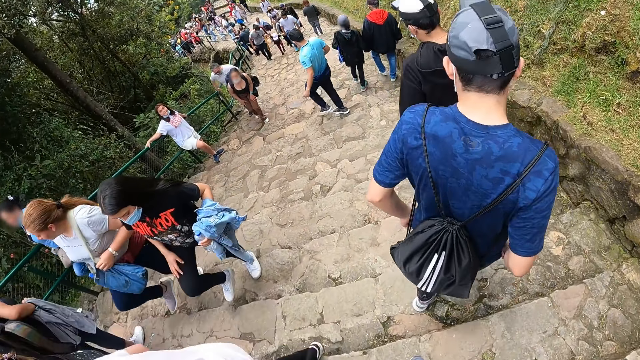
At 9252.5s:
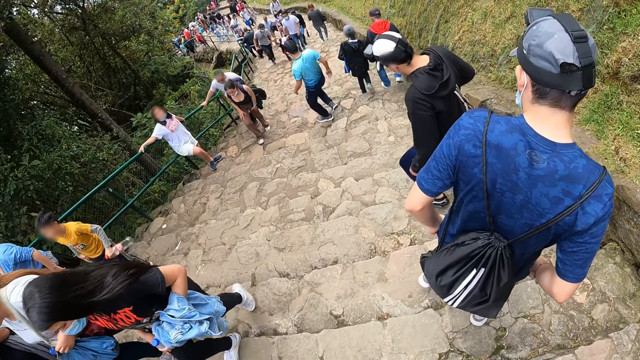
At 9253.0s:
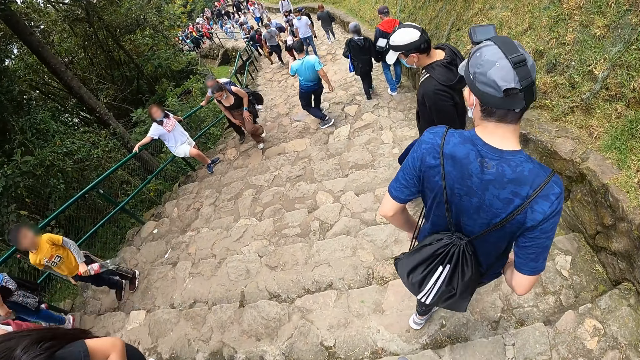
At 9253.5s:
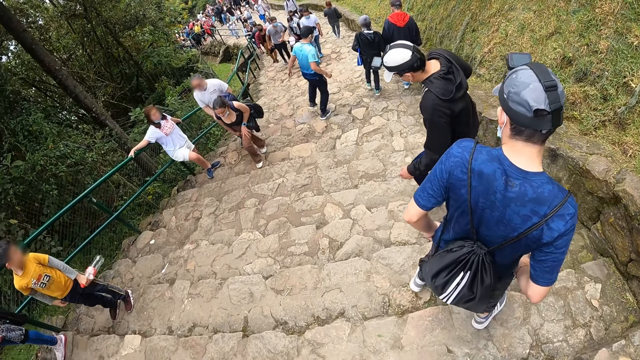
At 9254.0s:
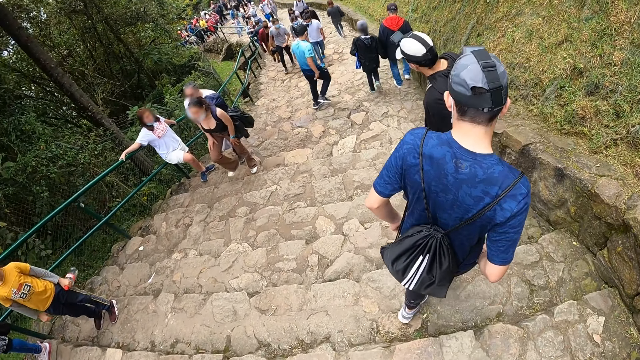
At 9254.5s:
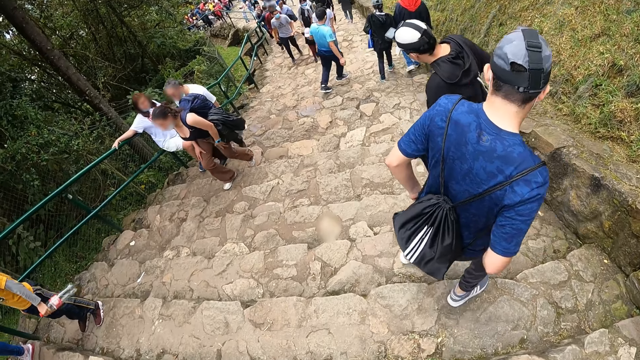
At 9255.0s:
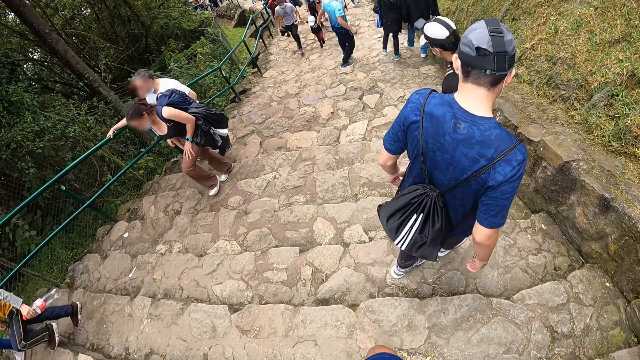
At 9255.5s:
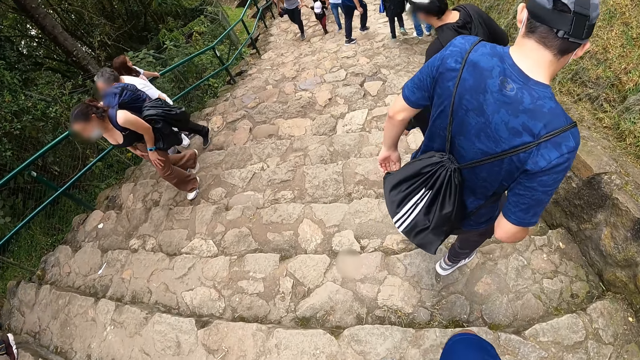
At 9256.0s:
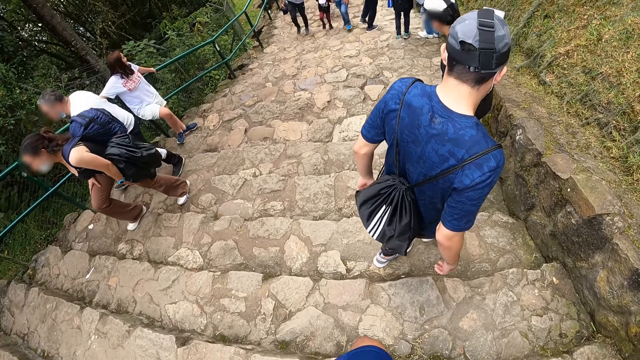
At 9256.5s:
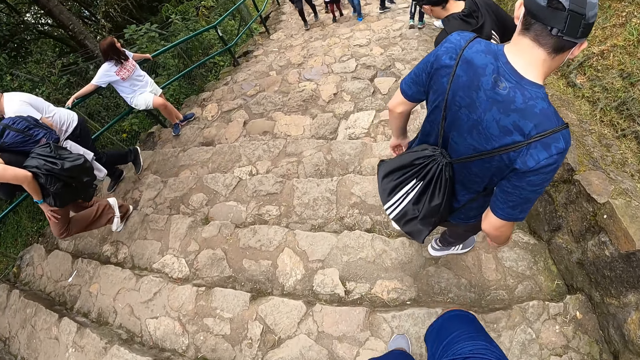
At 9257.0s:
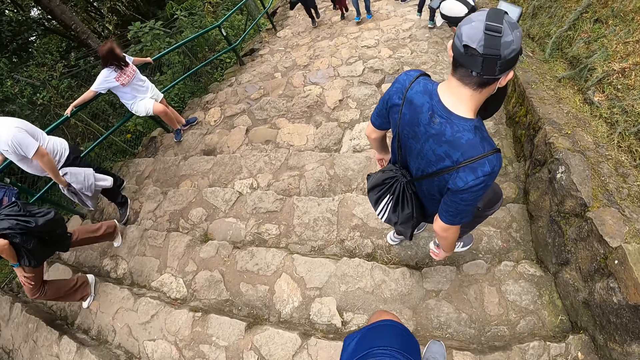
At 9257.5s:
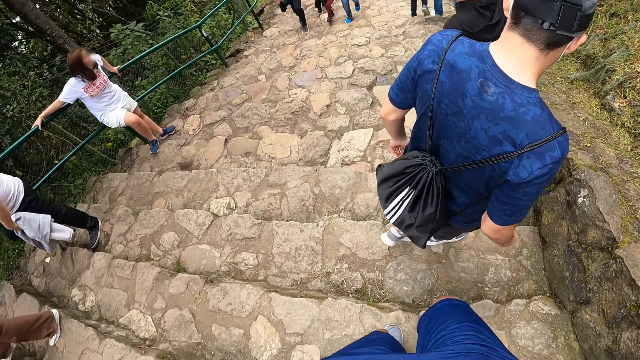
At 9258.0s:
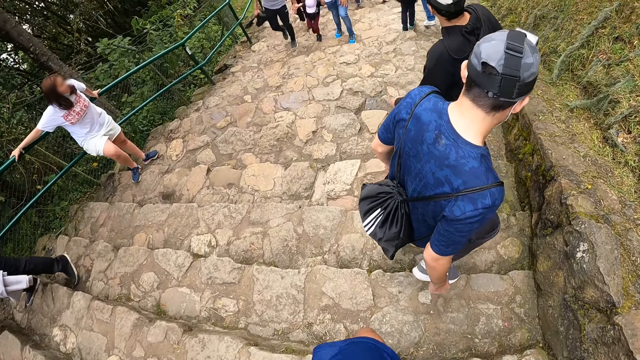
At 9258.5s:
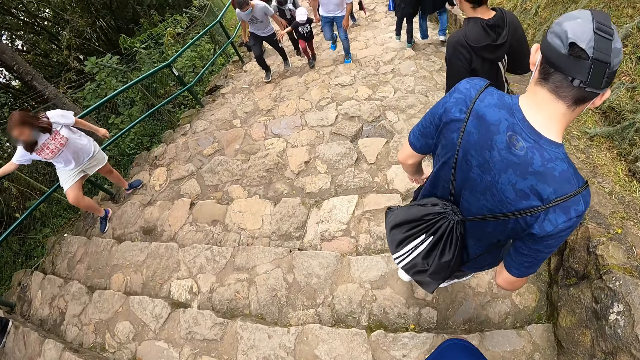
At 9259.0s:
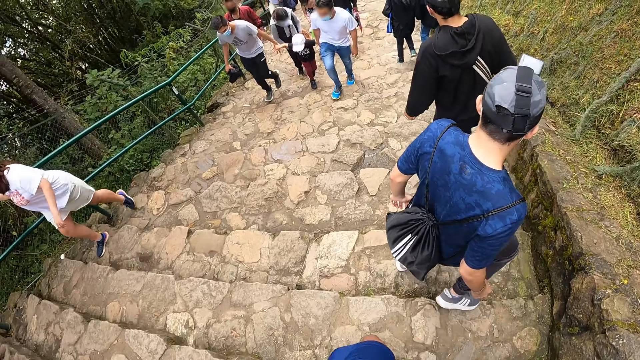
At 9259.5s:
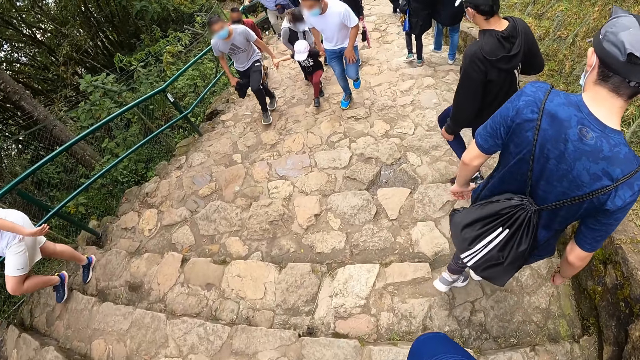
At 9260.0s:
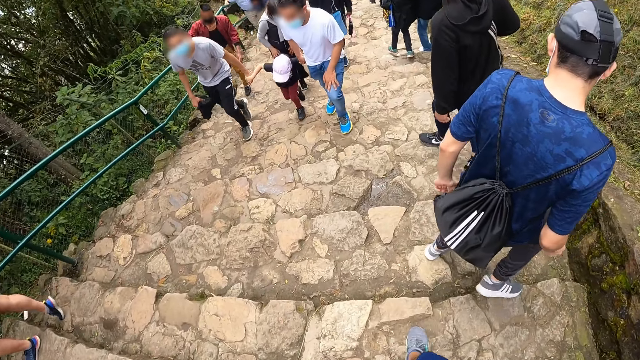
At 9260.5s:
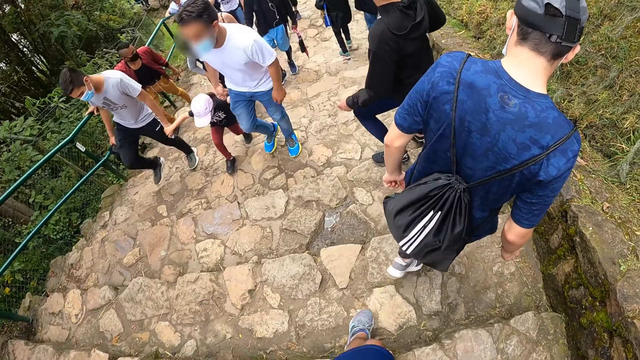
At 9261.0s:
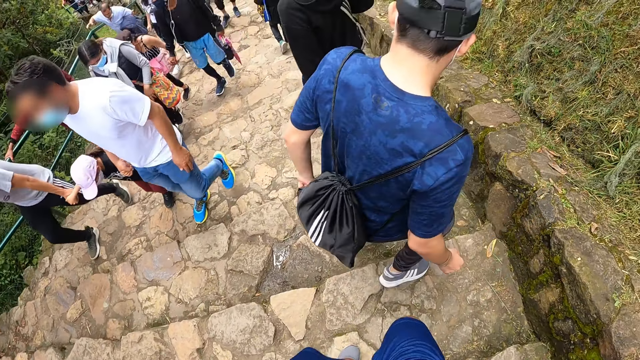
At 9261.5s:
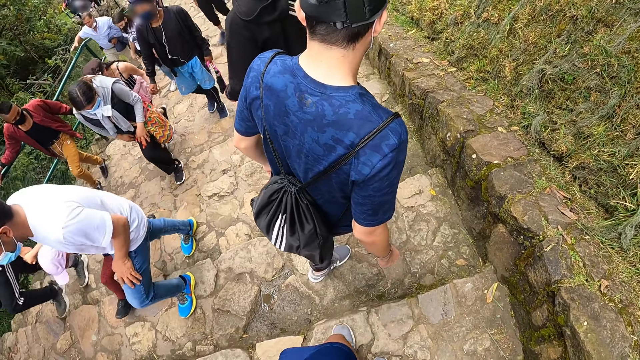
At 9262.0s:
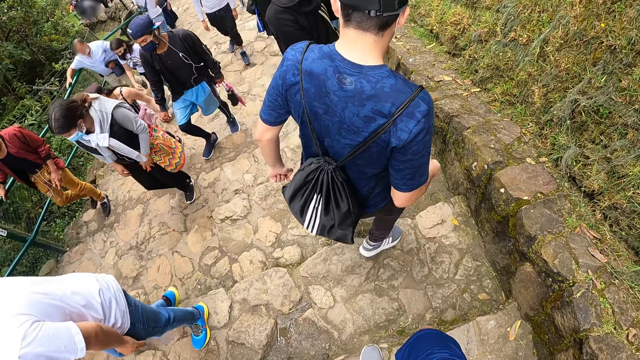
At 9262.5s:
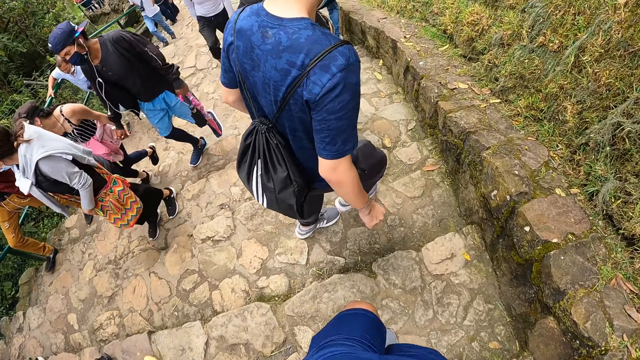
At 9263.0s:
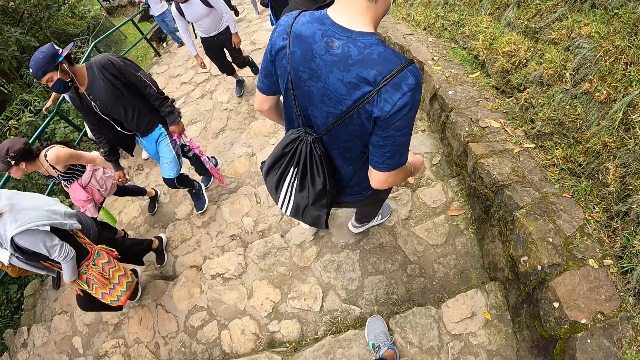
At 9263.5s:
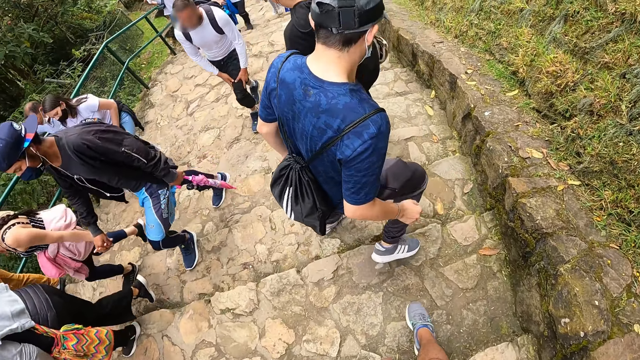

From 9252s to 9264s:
The camera wearer walks down the stairs.

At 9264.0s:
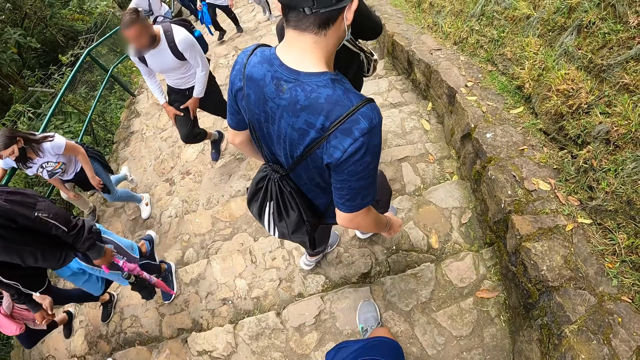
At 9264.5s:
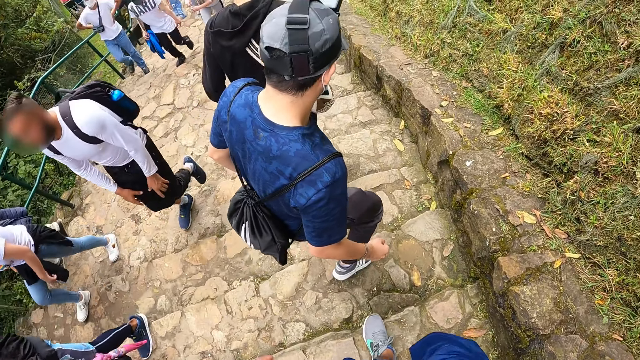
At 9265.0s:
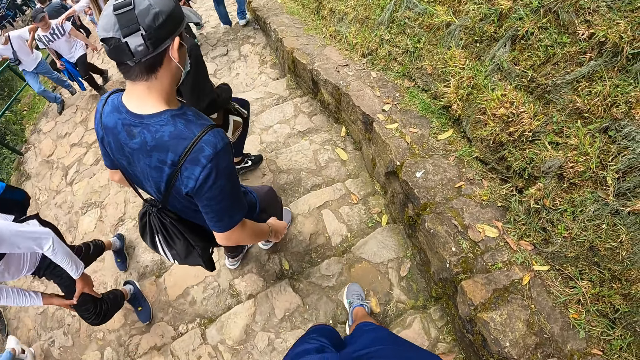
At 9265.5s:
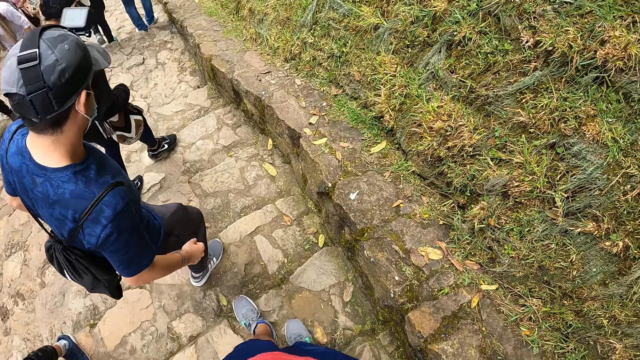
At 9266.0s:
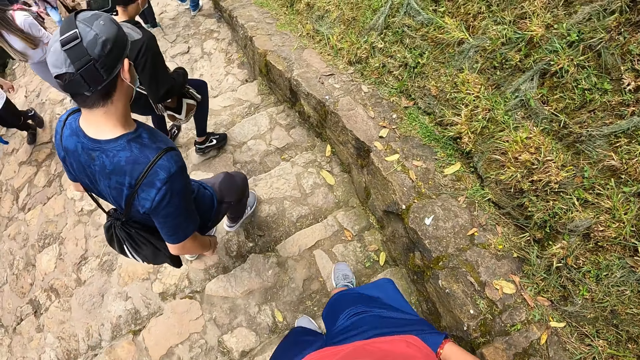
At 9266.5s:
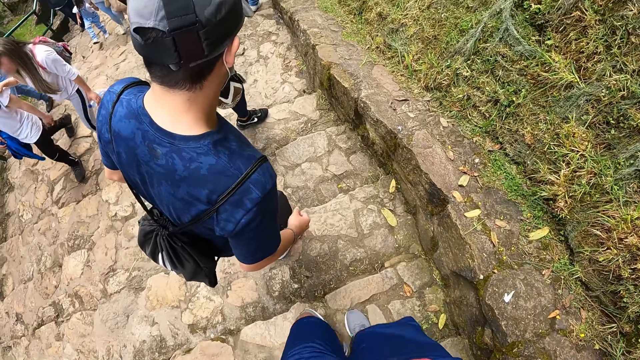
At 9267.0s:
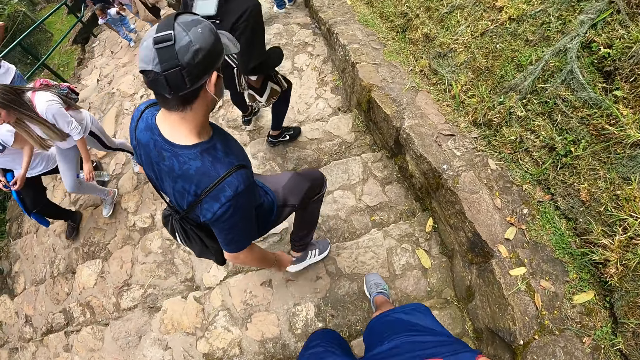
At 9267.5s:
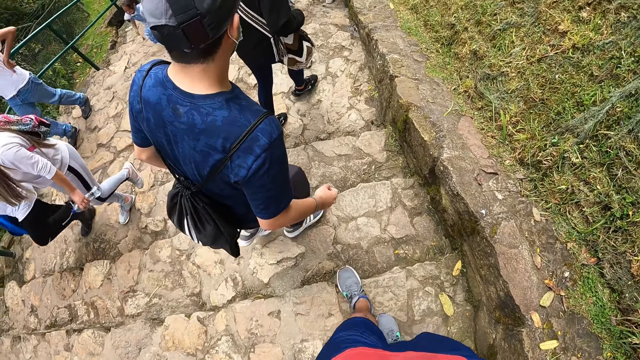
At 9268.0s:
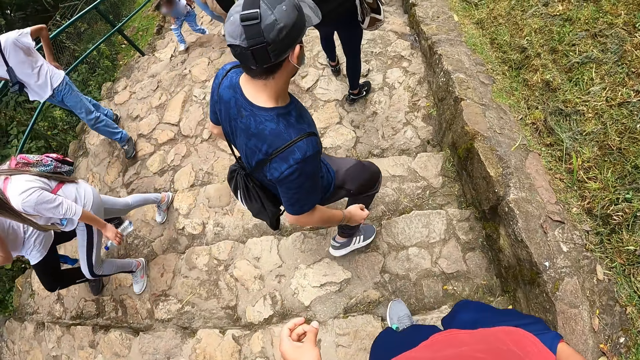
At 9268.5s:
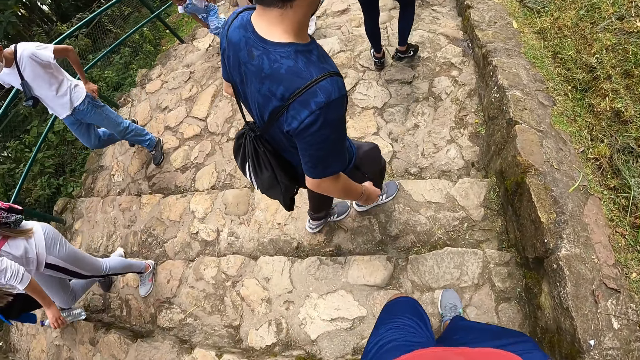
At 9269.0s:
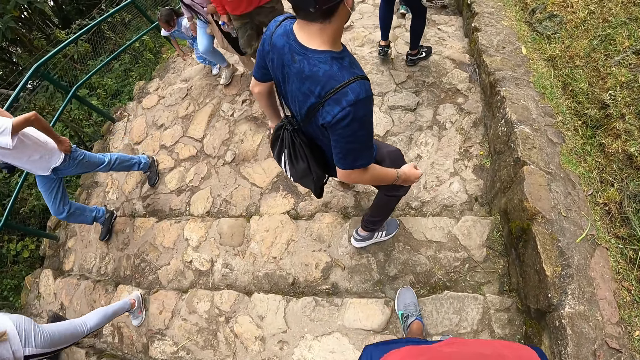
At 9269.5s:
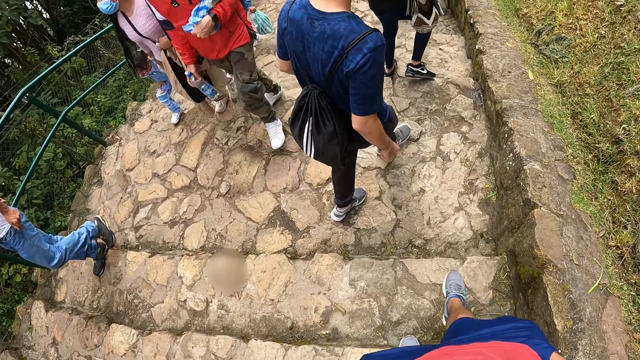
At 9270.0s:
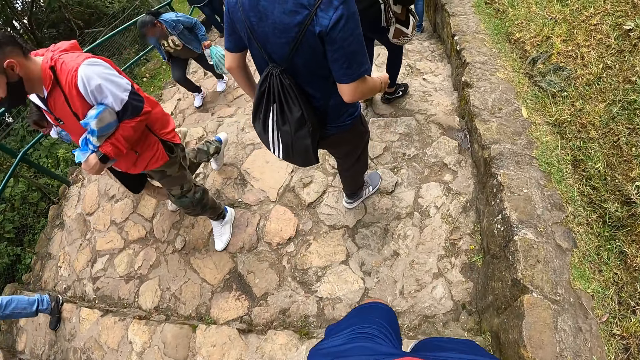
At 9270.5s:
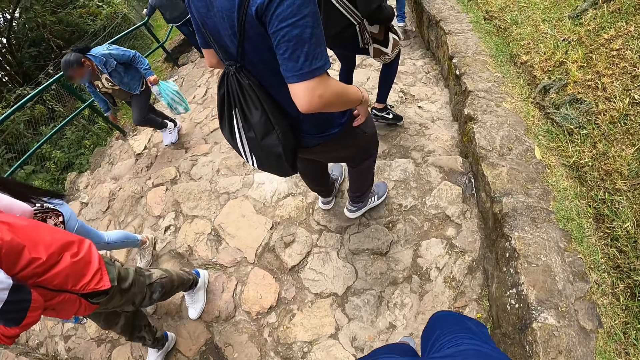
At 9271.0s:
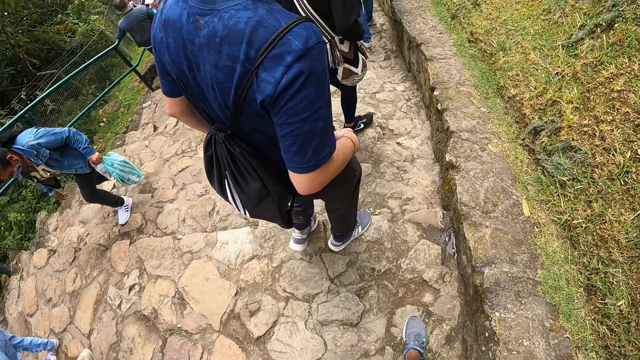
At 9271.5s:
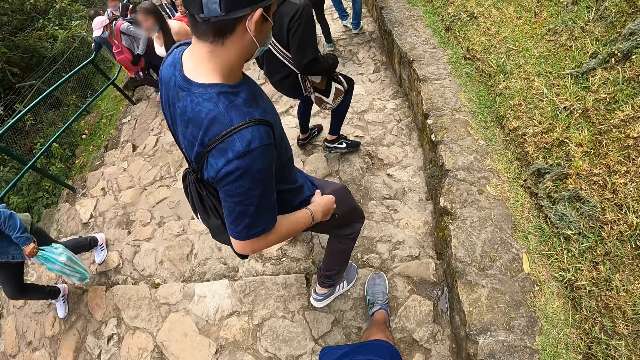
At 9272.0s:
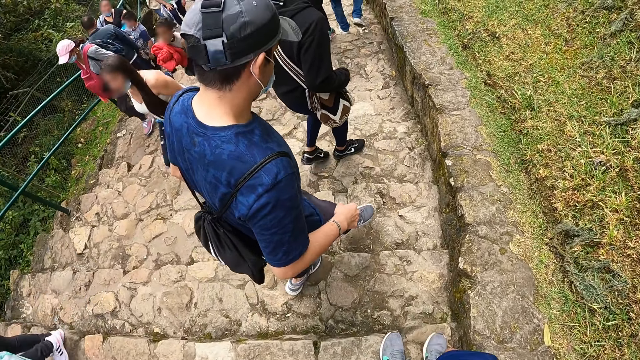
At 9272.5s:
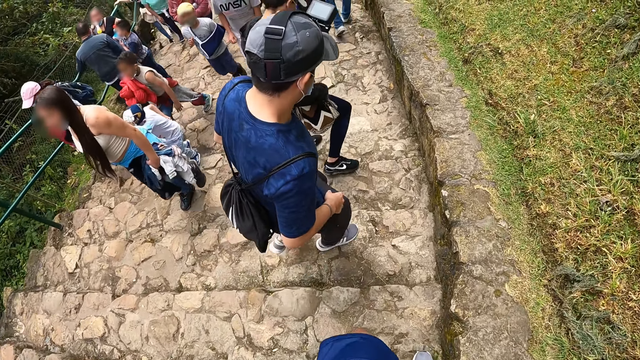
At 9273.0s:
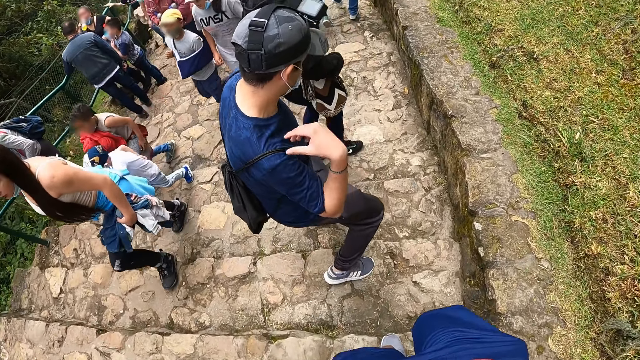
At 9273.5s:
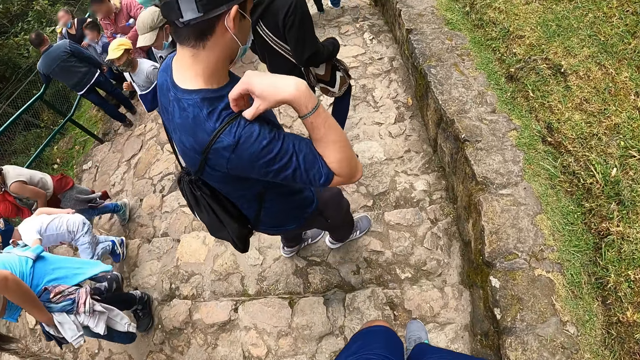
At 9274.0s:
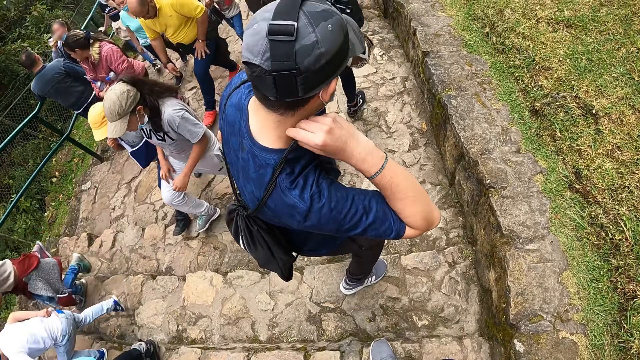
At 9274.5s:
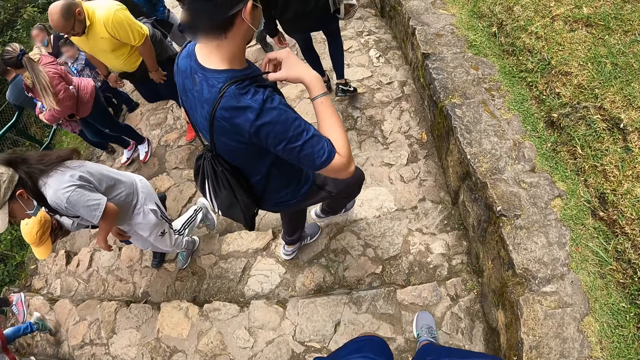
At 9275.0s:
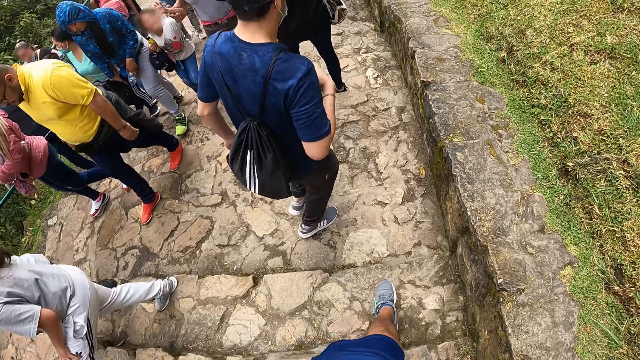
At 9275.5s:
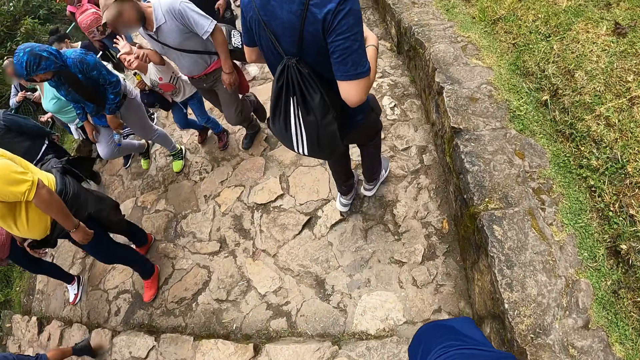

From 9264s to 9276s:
The camera wearer adjusts a camera on his head with his left hand. He puts his right hand in his denim pocket. He walks. A man adjusts a shoulder strap of a bag on his shoulder with his right hand.
